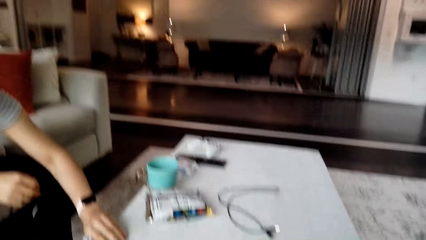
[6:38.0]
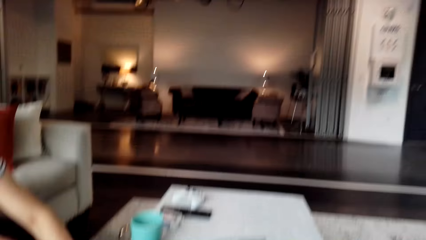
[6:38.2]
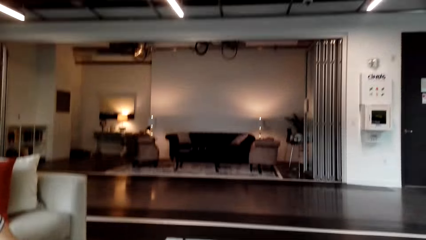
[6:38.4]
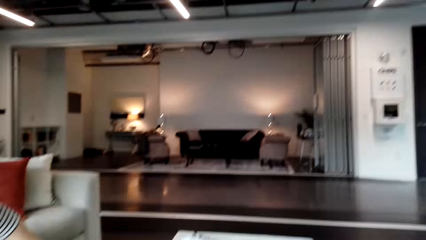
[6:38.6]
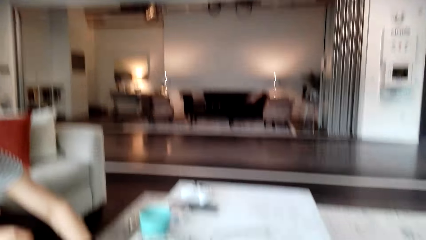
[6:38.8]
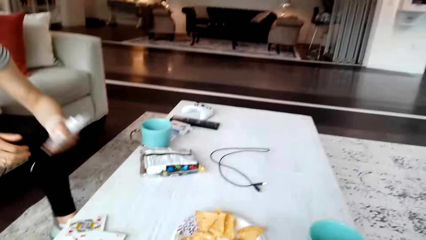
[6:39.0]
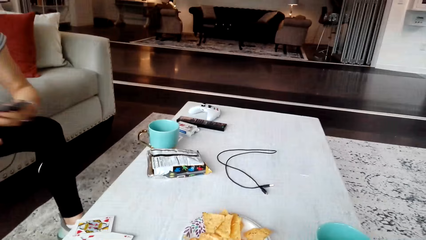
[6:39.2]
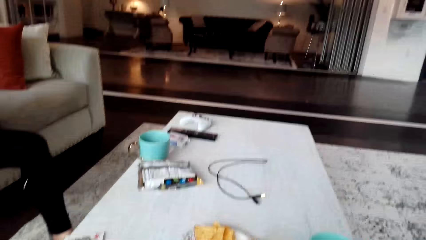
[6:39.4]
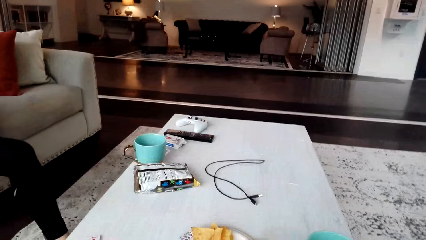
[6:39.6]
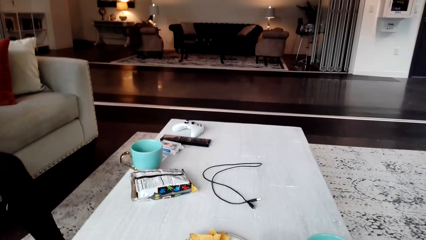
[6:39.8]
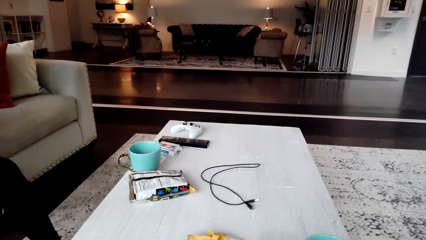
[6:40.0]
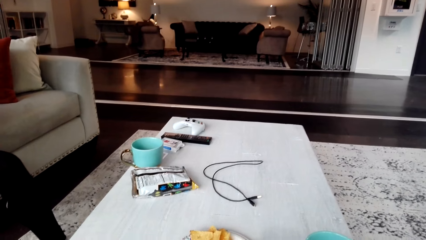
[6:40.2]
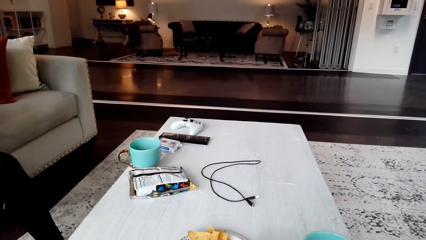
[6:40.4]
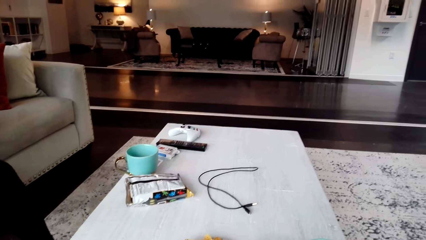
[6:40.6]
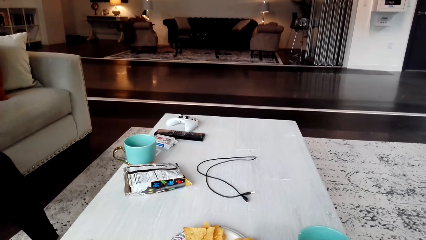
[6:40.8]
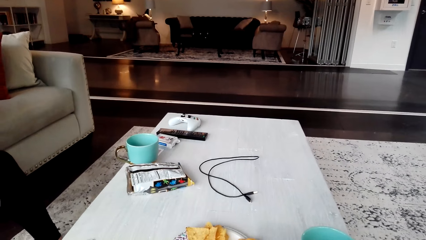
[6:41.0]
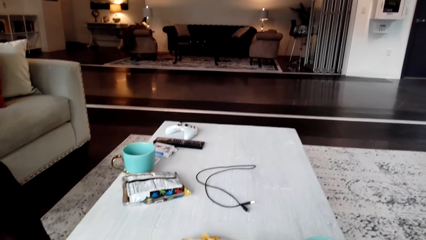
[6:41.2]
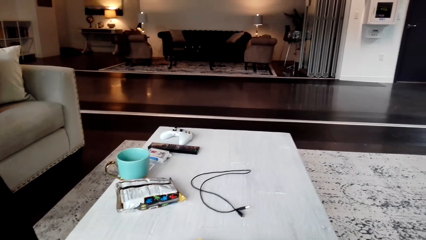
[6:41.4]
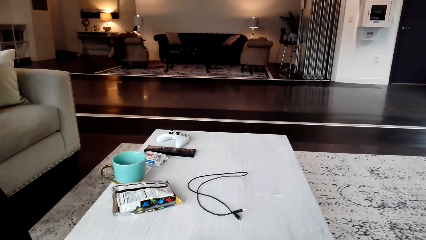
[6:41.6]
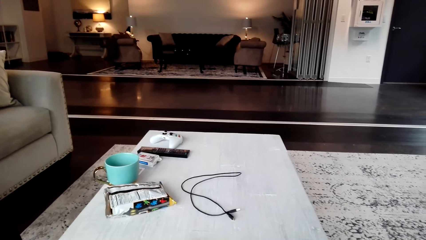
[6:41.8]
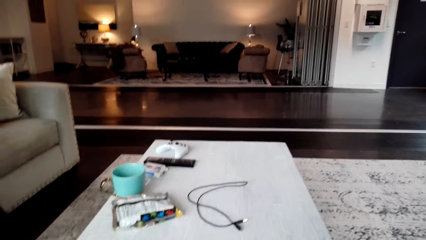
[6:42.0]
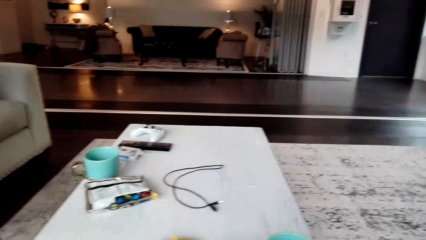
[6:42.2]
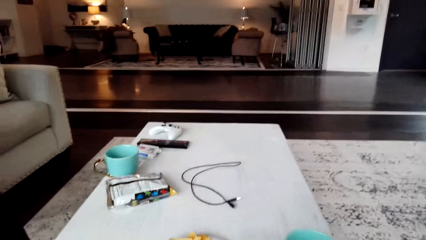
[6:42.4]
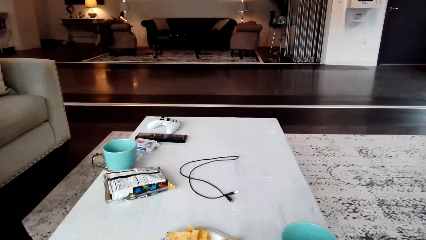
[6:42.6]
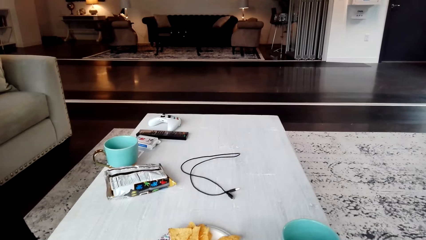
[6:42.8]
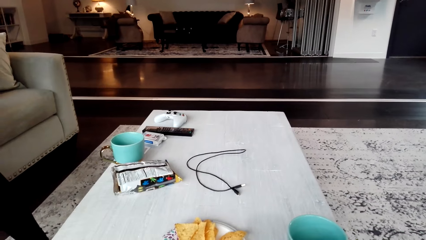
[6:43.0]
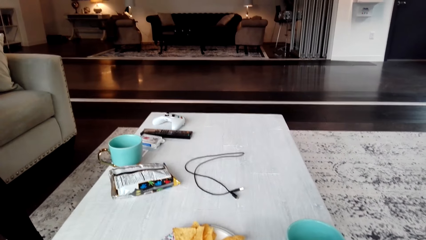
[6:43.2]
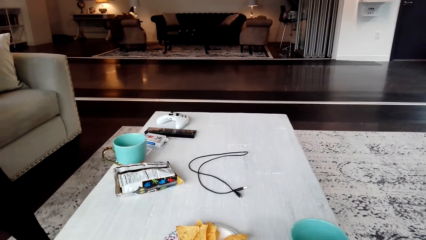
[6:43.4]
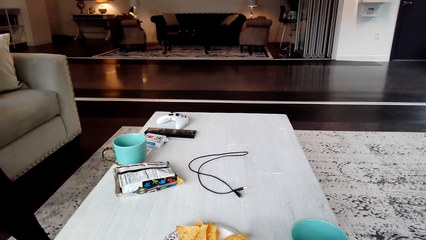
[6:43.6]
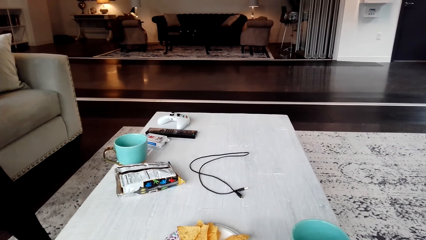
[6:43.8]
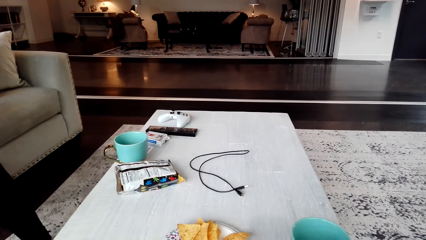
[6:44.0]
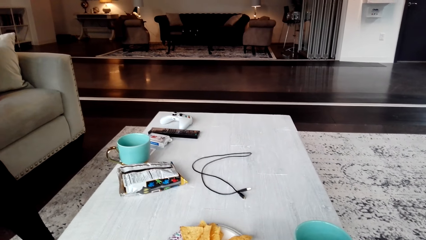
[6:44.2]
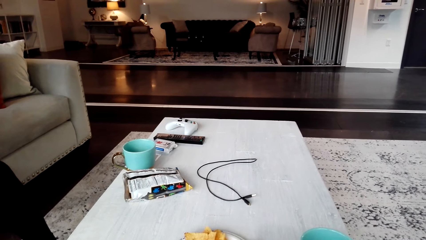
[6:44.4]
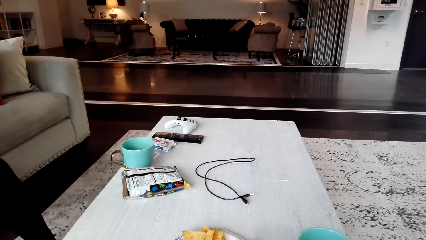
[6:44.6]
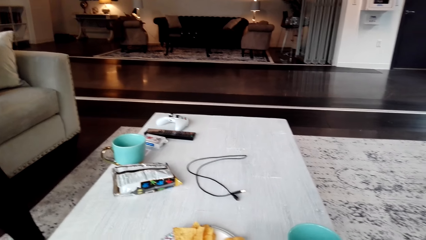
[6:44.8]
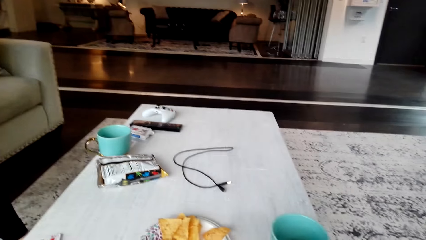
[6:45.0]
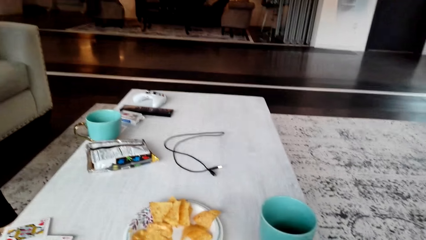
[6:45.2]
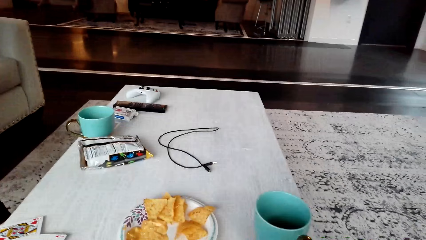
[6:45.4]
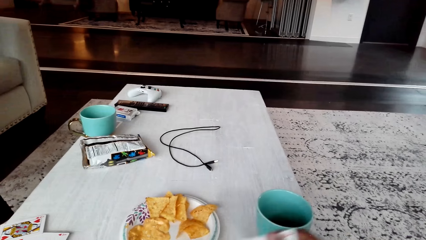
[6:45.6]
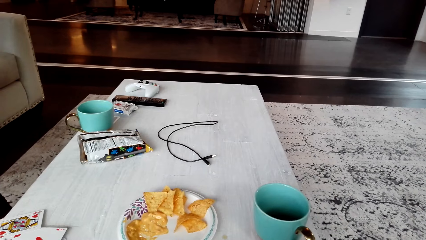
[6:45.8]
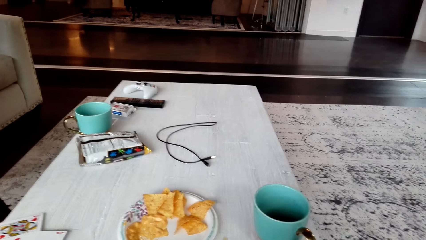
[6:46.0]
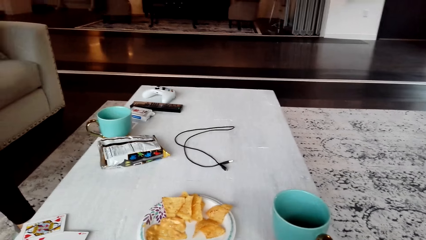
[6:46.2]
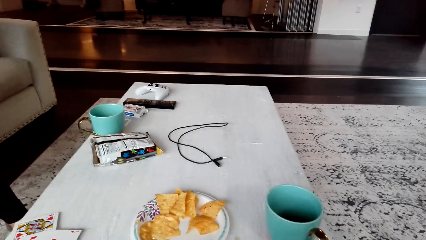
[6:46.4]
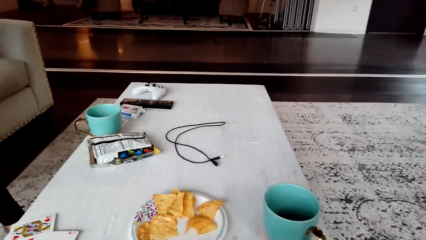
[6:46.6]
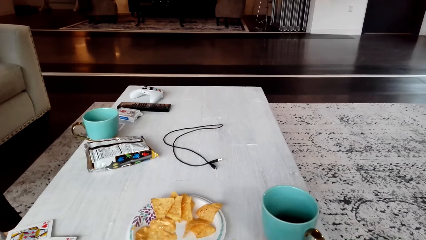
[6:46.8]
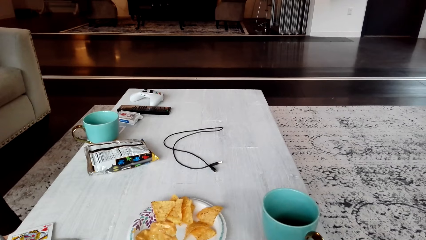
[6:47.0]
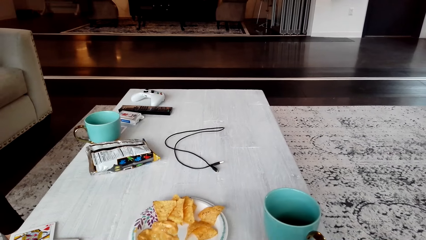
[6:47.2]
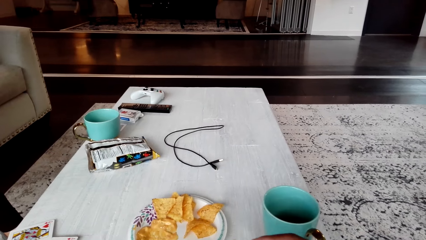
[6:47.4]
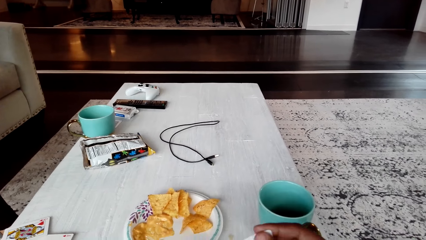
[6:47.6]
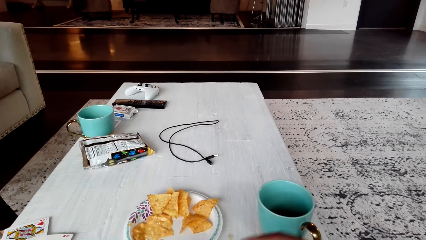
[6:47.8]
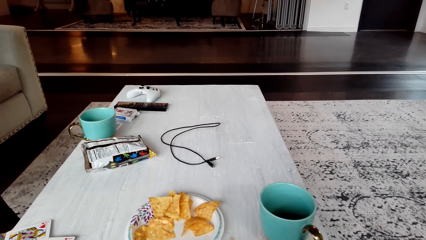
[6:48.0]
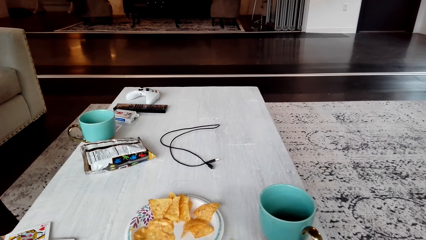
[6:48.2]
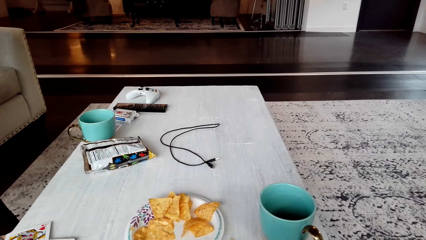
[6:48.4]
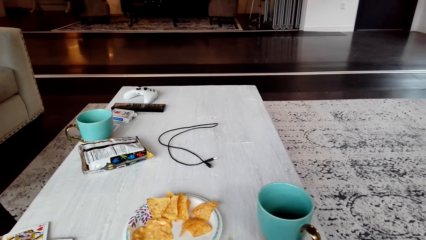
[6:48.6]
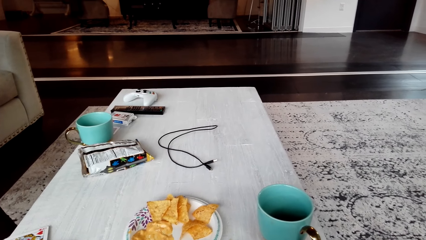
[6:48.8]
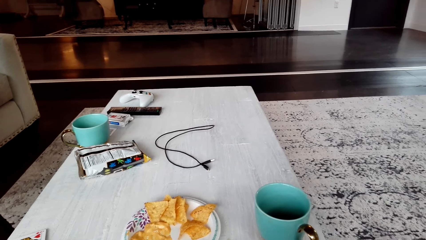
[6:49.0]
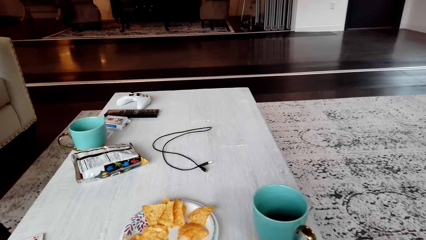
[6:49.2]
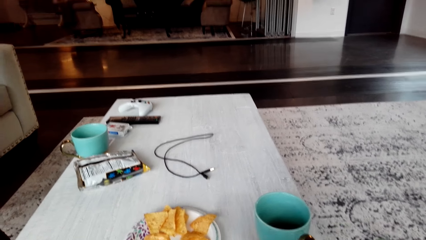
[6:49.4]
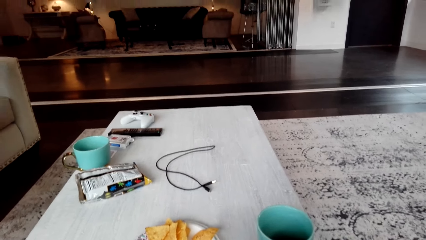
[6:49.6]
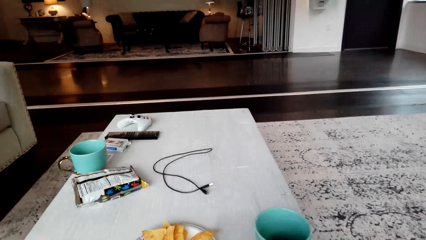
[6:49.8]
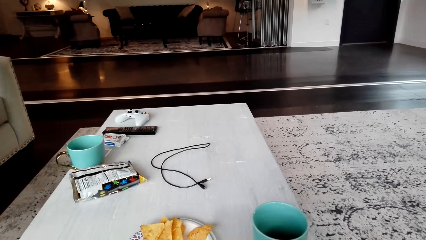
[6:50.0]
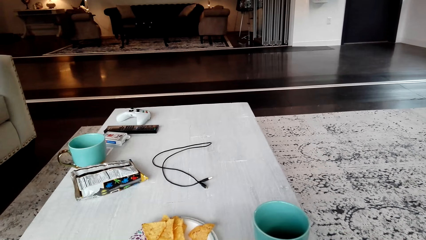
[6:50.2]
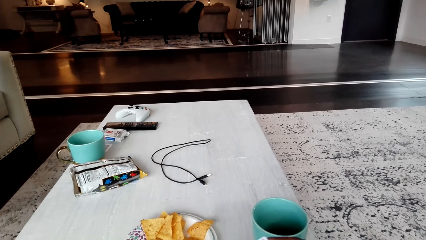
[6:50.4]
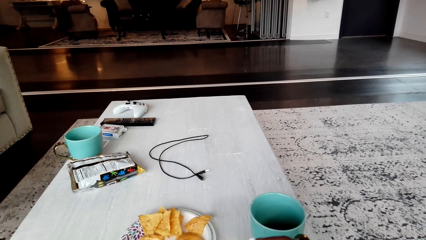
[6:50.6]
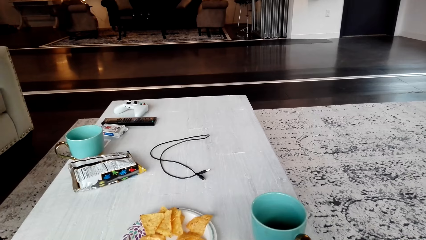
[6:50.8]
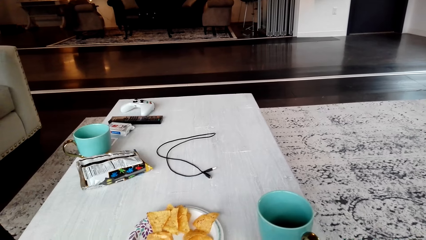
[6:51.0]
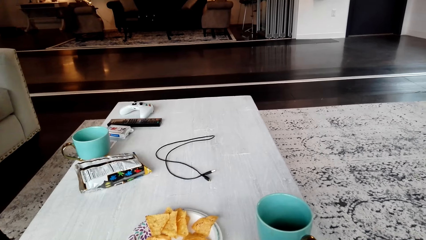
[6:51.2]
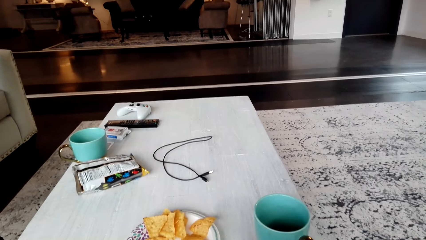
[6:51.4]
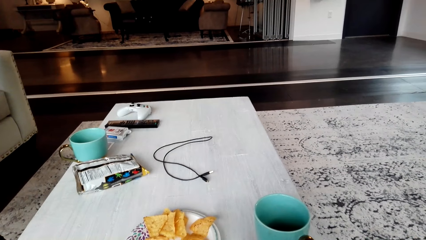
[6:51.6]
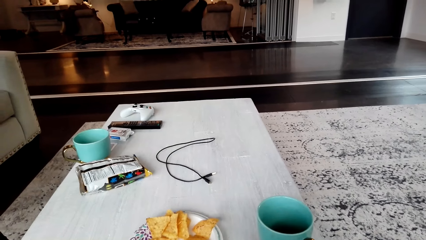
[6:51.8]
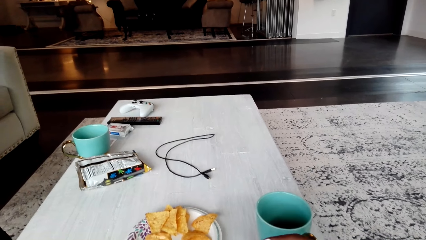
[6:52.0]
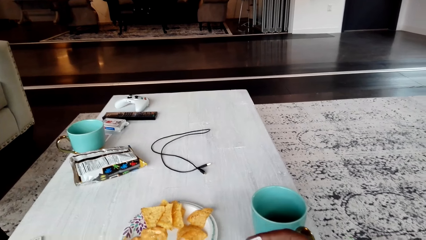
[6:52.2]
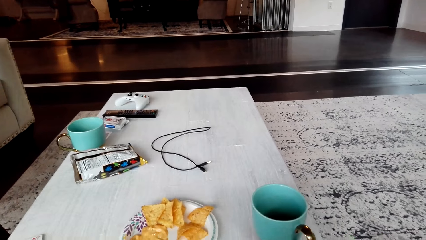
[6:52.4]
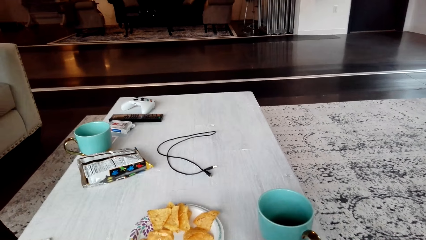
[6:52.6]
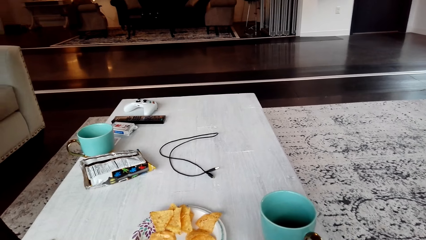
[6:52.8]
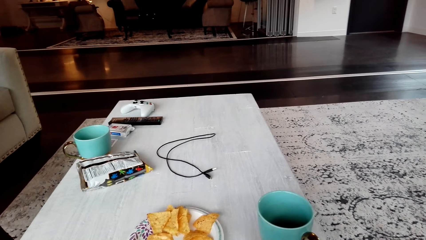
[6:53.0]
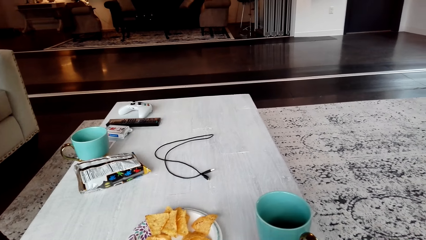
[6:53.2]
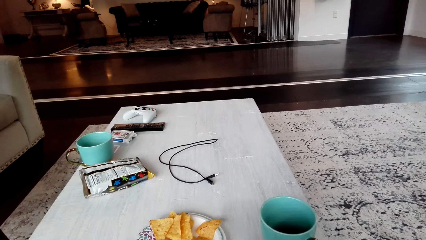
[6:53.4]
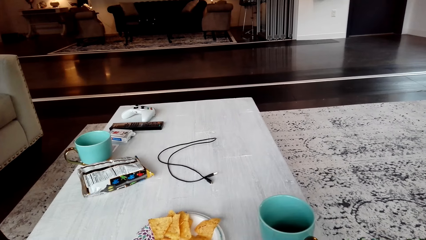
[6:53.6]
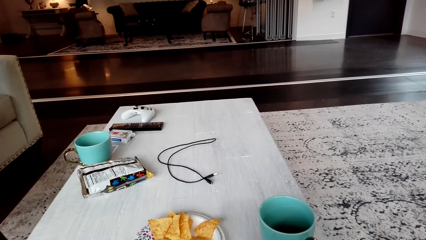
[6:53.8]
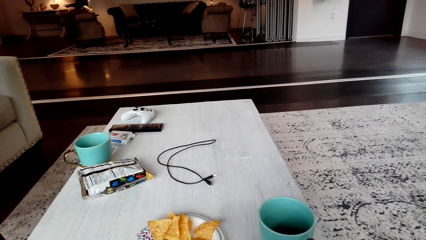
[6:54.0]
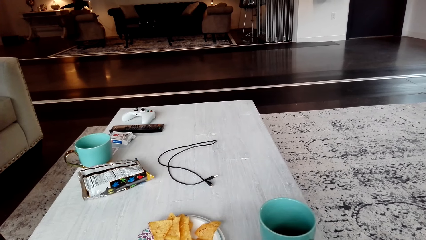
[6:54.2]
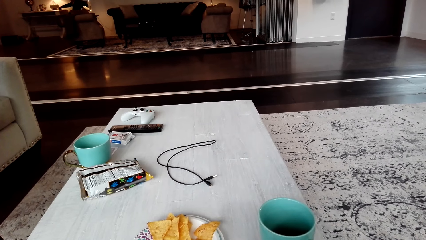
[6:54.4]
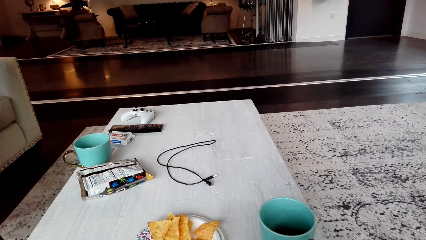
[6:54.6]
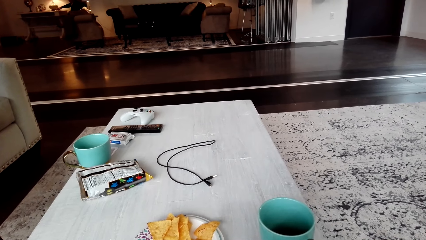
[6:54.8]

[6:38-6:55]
The camera wearer talks with the woman. They look at the table, move a card, and move the hand. They interact with the woman, hold the card, move the hand, and look around. They move the hand.
